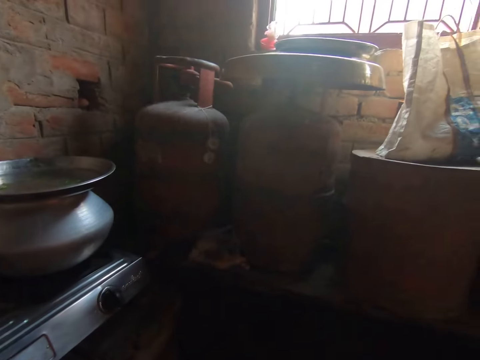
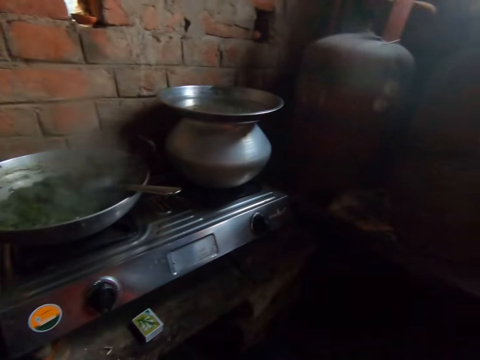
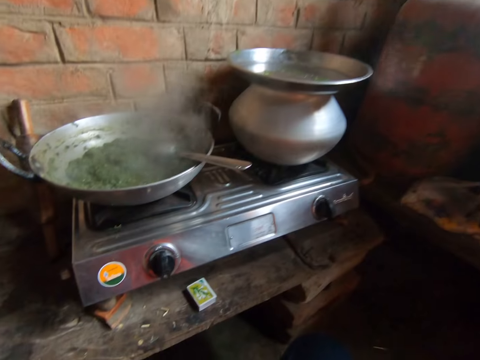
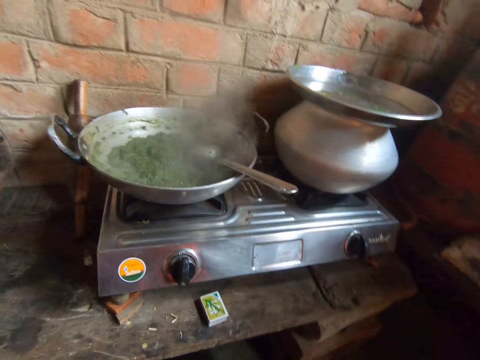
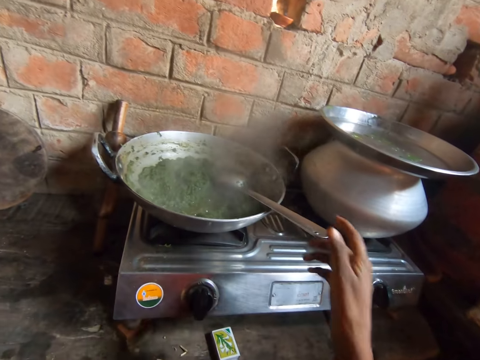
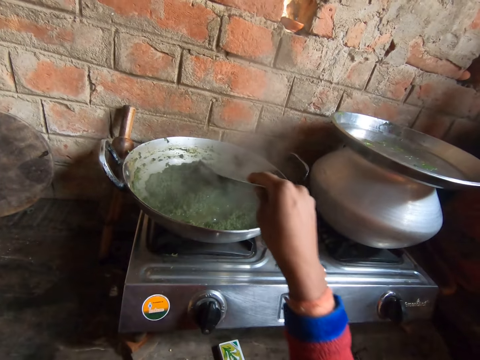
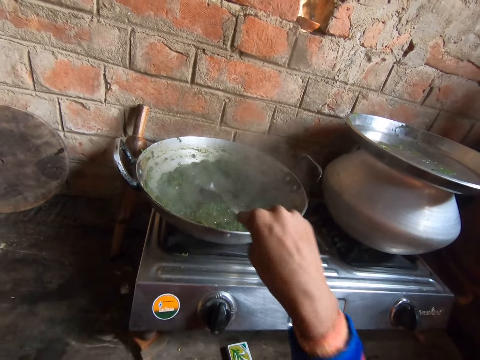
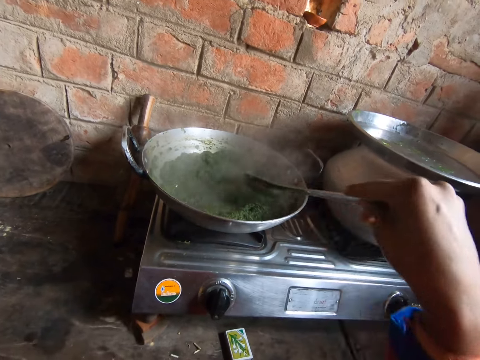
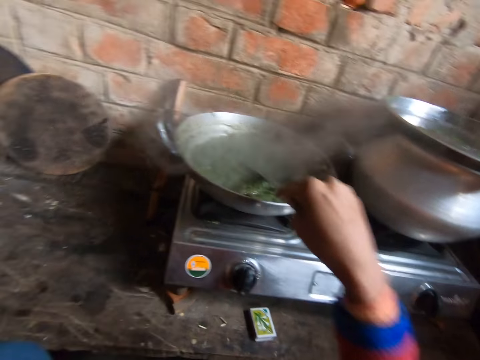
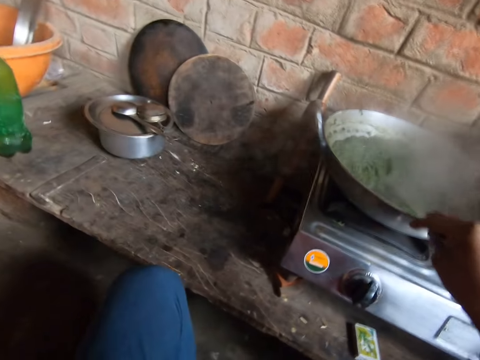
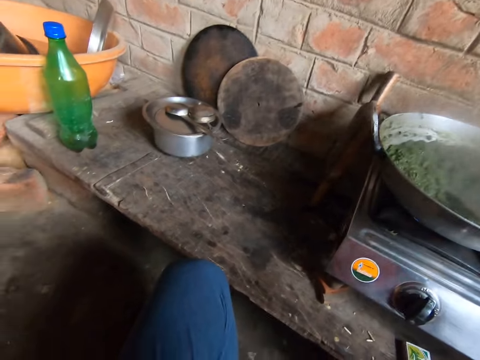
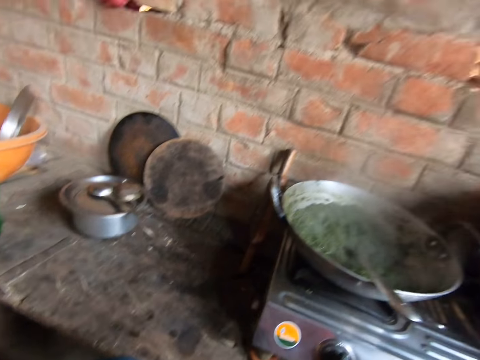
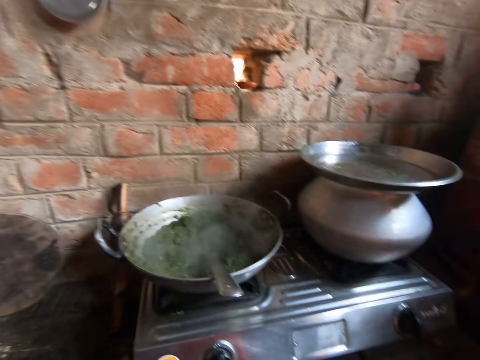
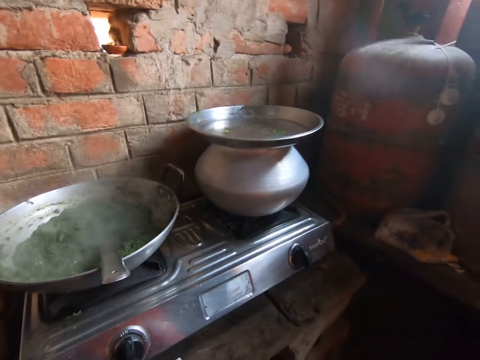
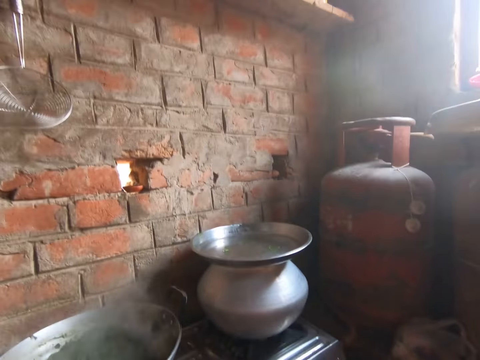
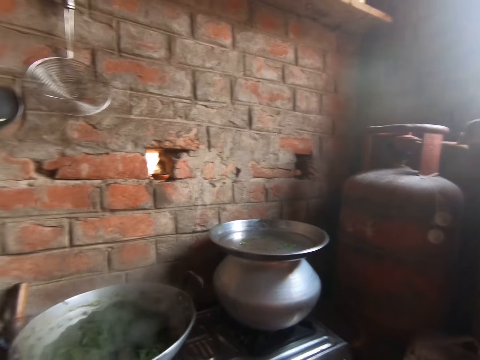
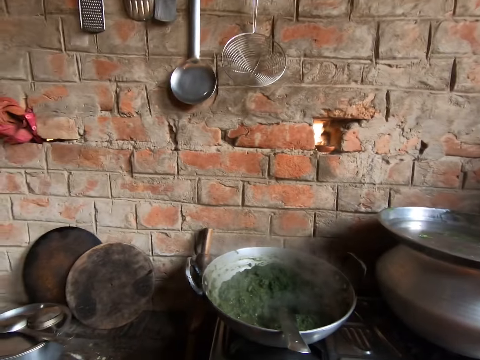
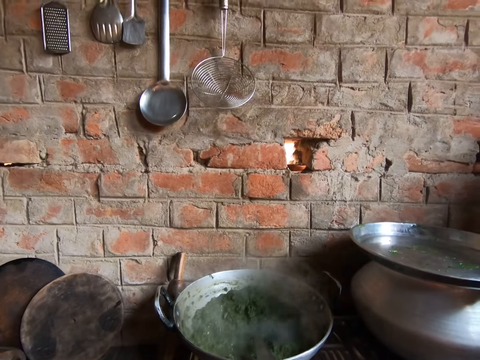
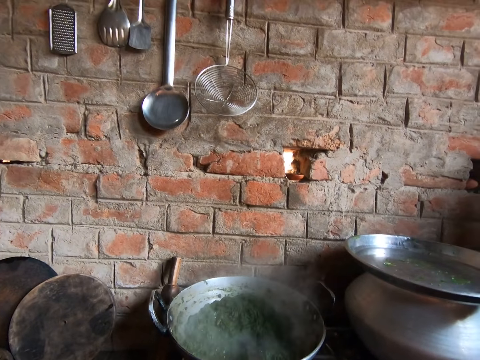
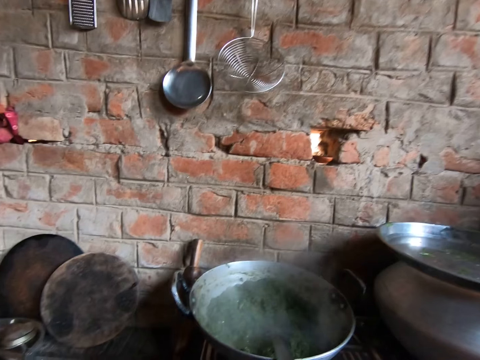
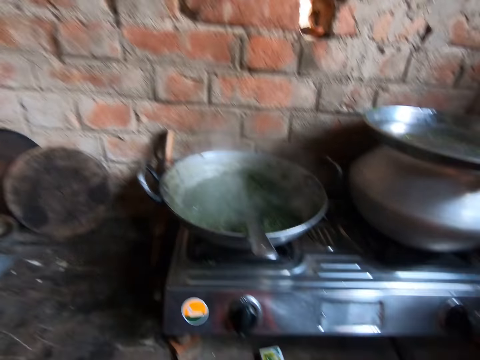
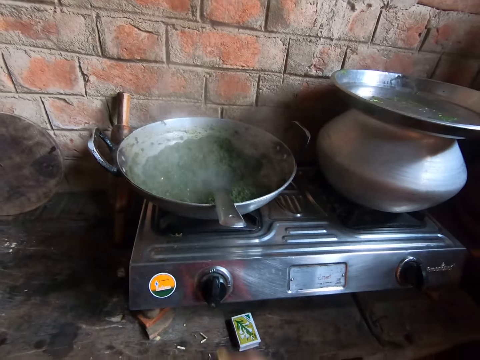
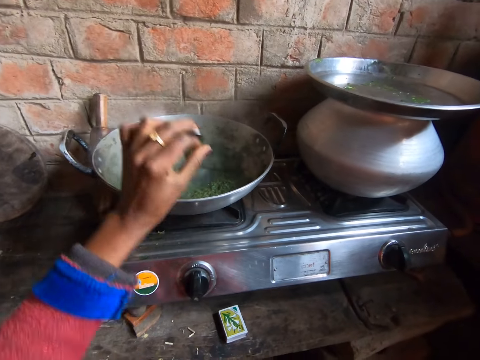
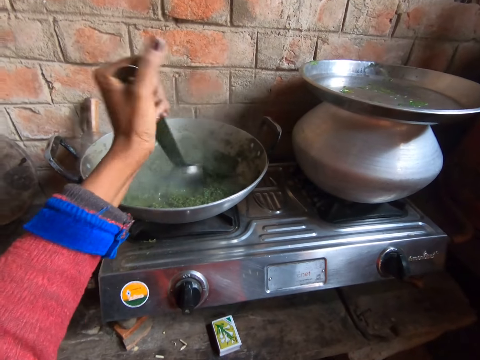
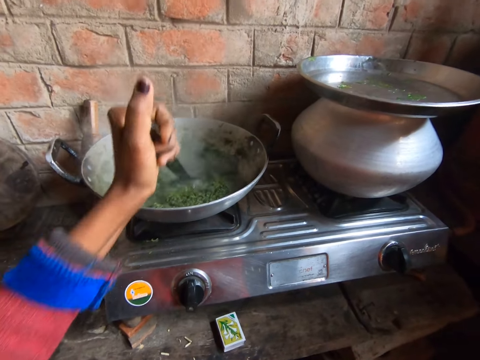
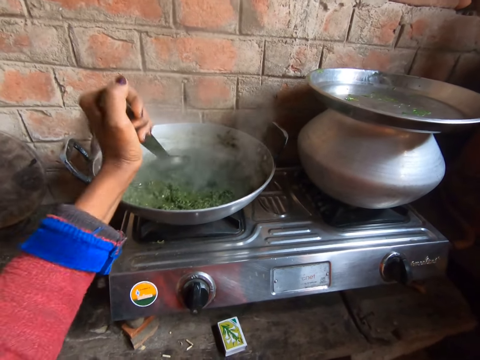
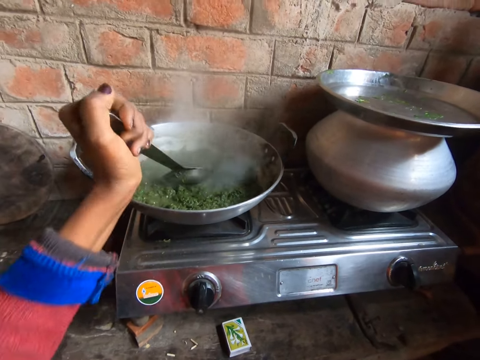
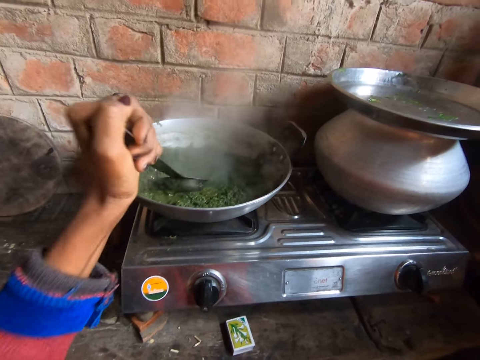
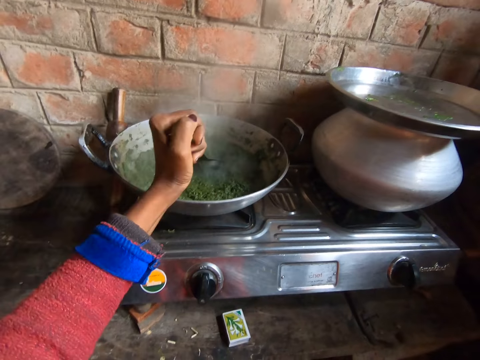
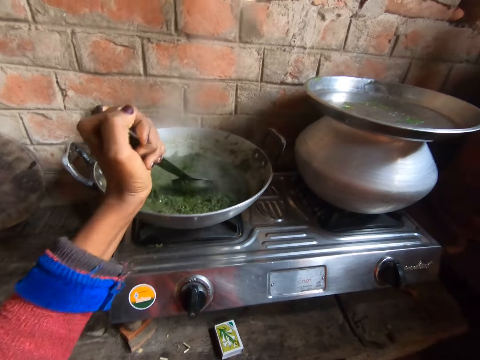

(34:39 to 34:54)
The camera wearer stirs the vegetable in the pot with a big spoon in the right hand. They hold the ladle spoon. They drop the big spoon on the pot with the right hand. They stop mixing the food. They pick up the spoon from the pot with the left hand. They stir the vegetable in the pot with the big spoon in the left hand. They hold the ladle spoon.

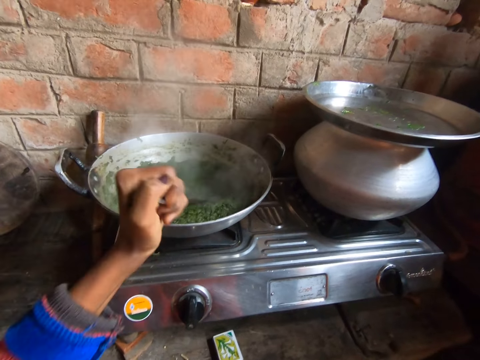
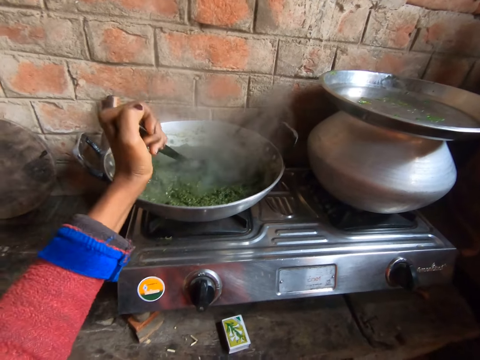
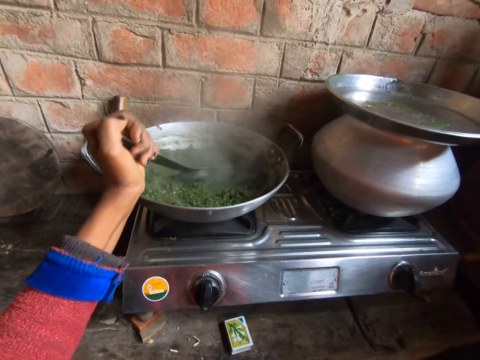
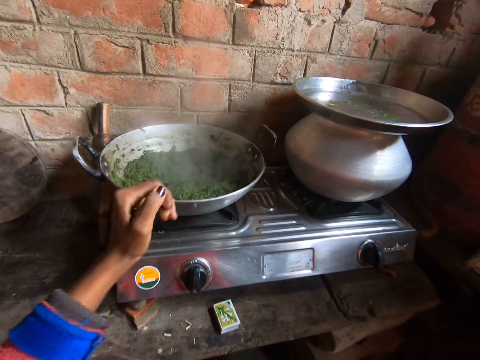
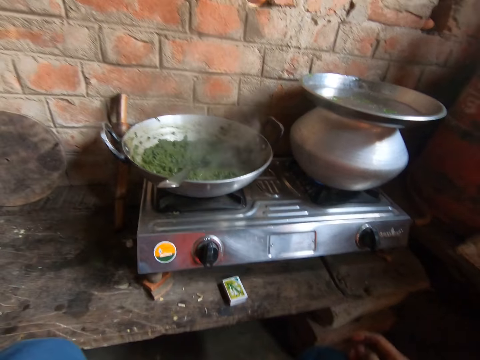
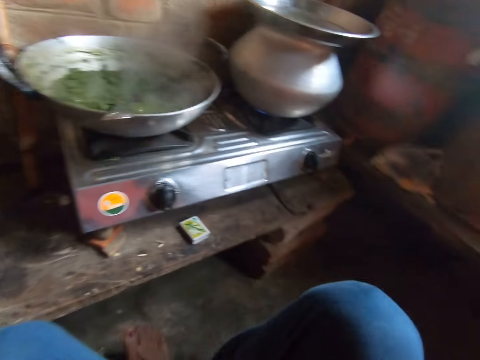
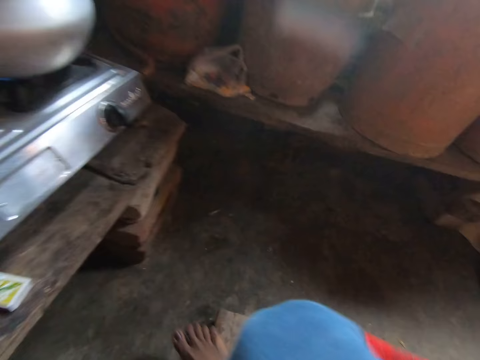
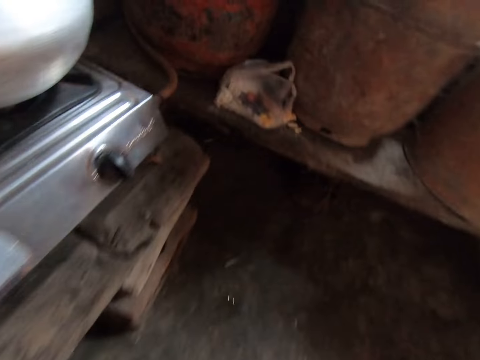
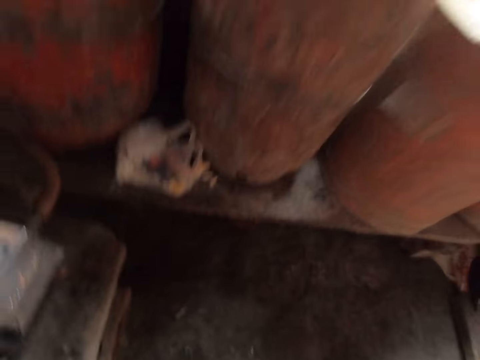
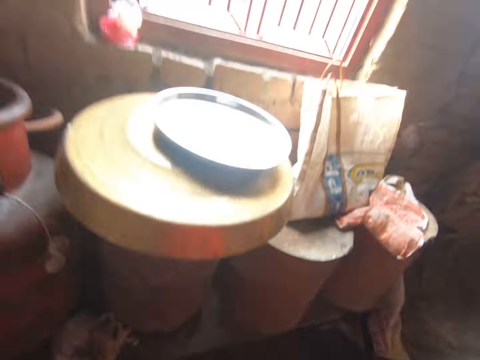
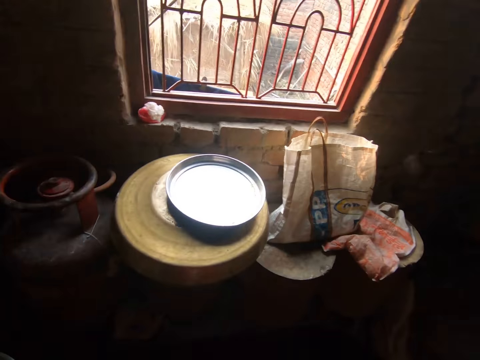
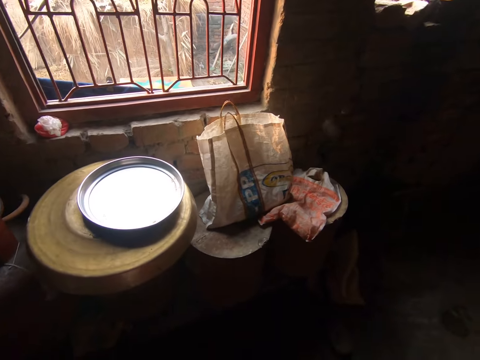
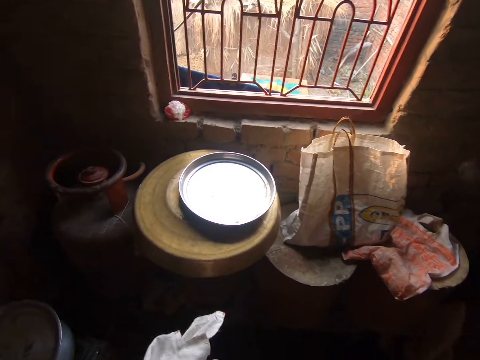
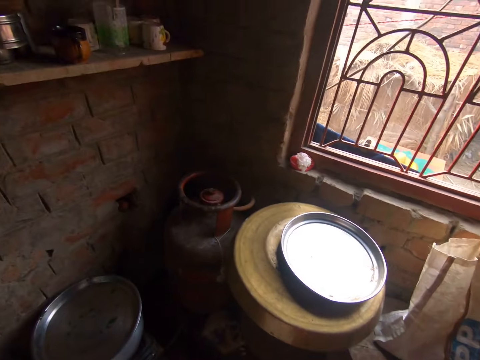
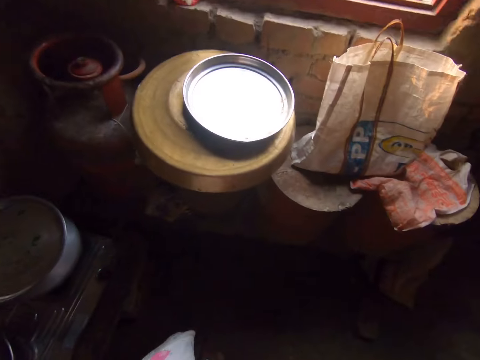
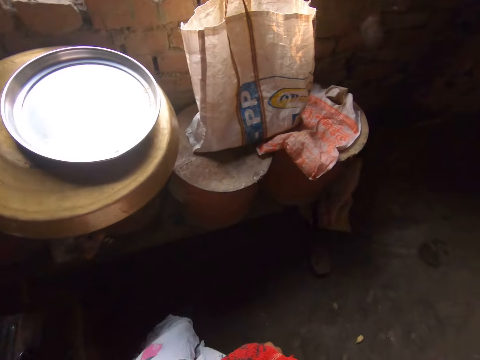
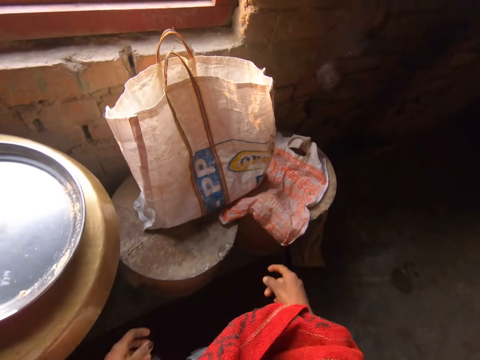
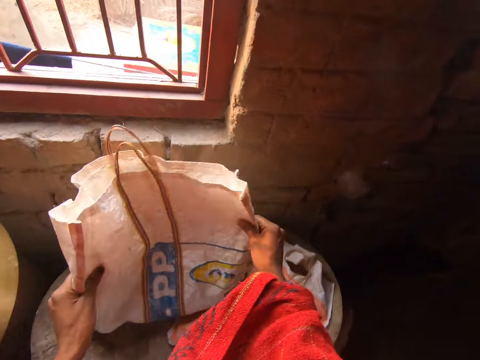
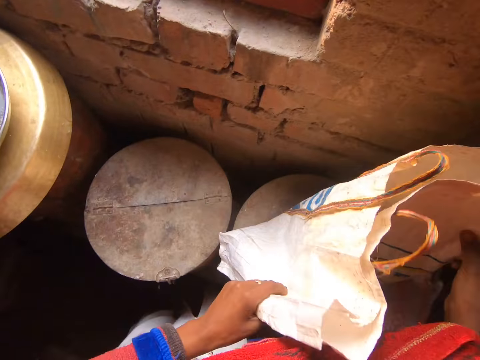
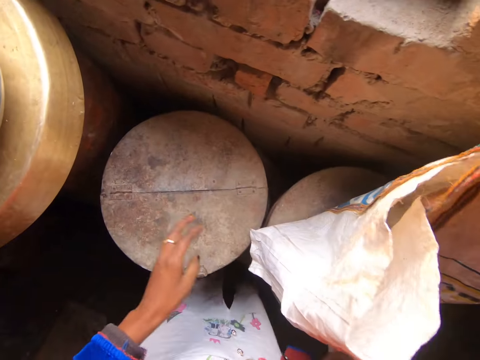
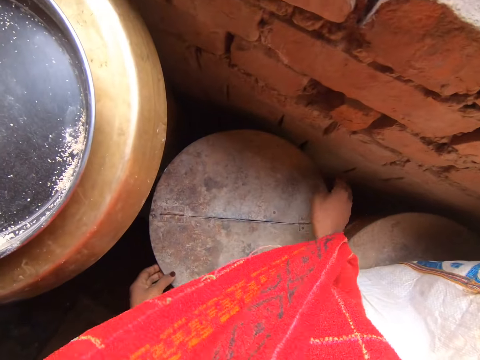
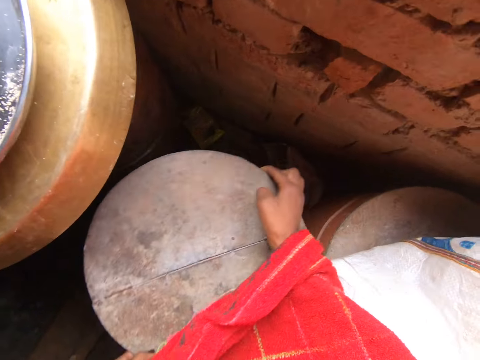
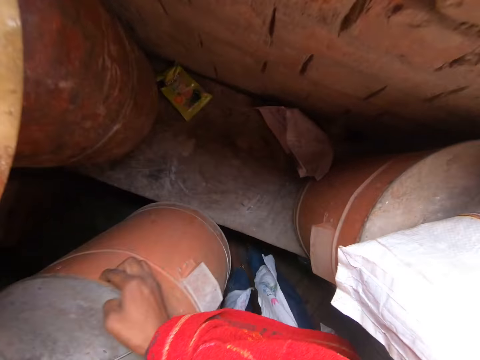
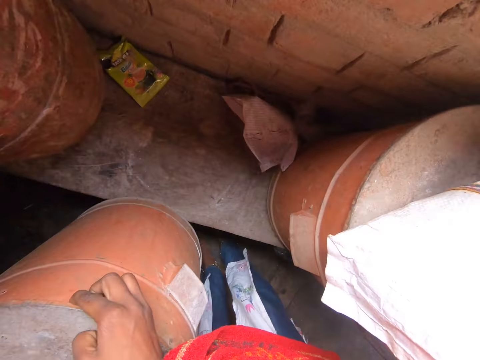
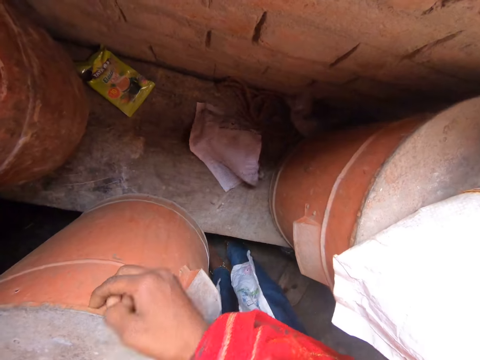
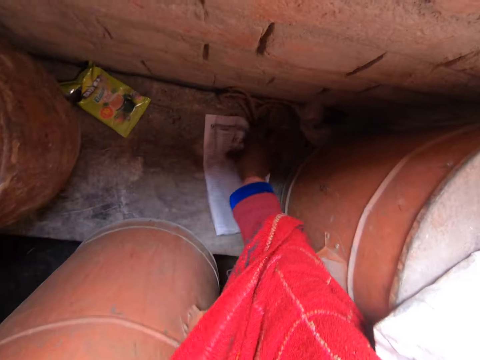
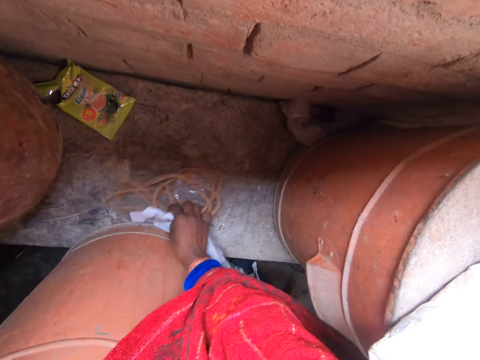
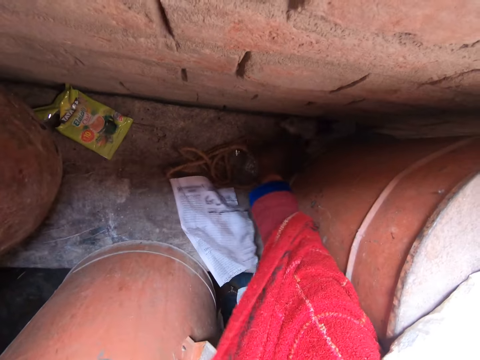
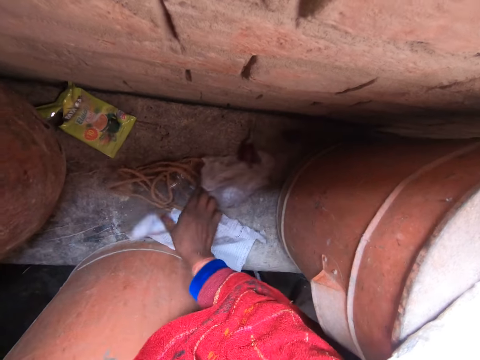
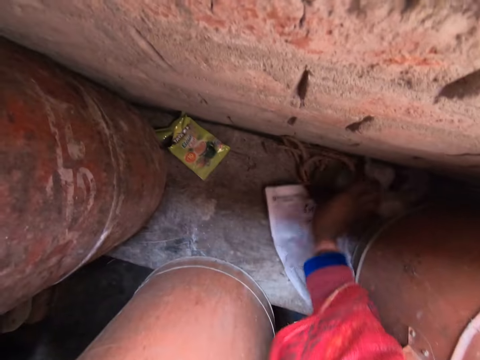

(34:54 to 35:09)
The camera wearer drops the big spoon on the pot with the left hand. They stop mixing the food. They stand up. They move the bag on the wooden bucket with both hands. They pick up the shopping bag. They place the shopping bag on the storage drum. They move the wooden bucket with both hands. They pick up the storage drum. They move the dirt around the bucket with the right hand. They pick up a paper. They touch the rope.
